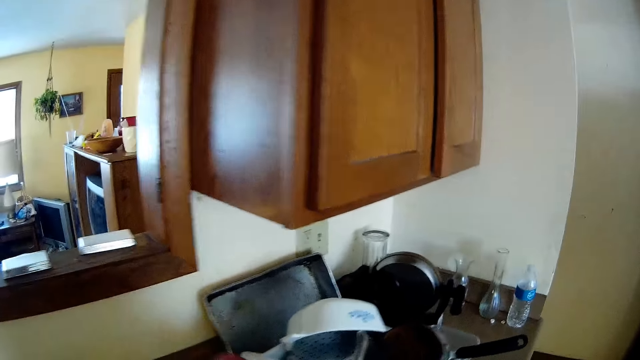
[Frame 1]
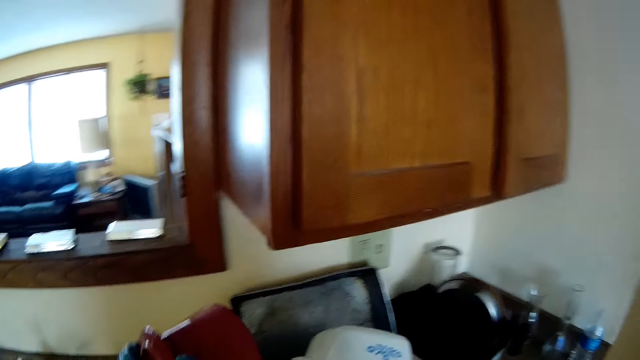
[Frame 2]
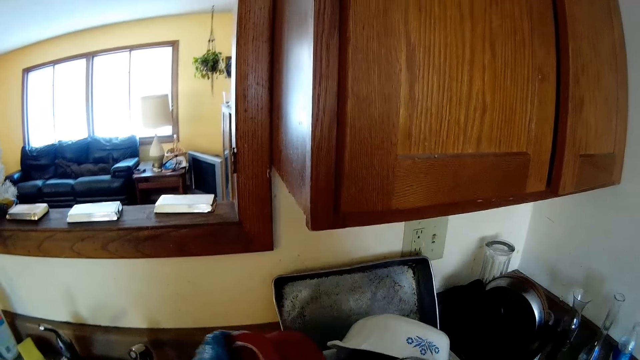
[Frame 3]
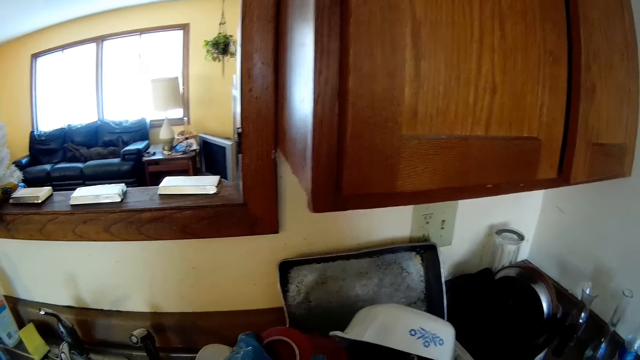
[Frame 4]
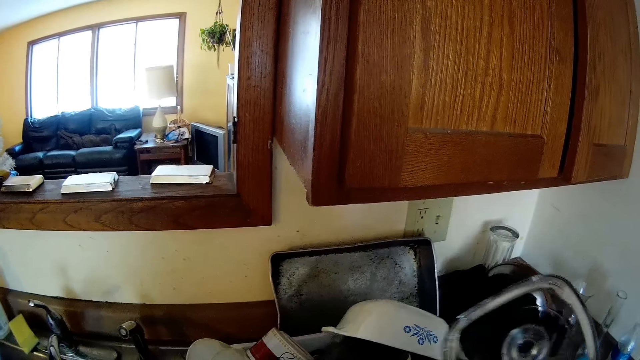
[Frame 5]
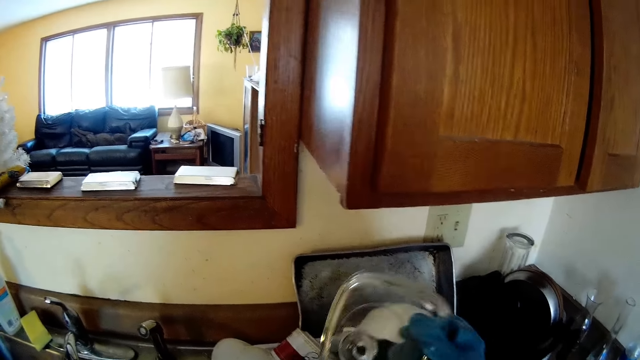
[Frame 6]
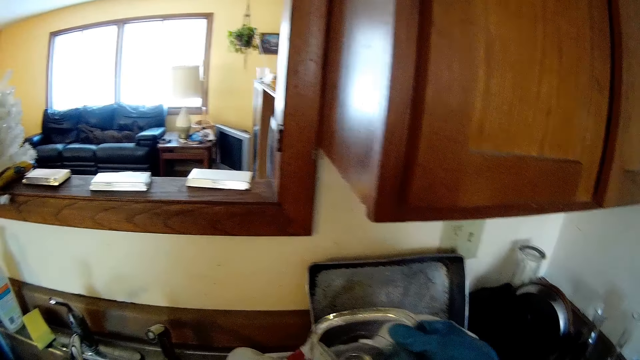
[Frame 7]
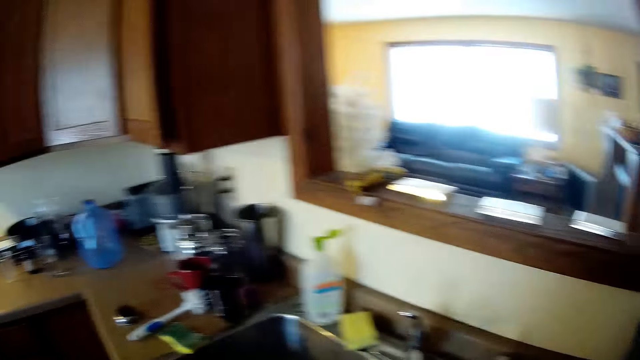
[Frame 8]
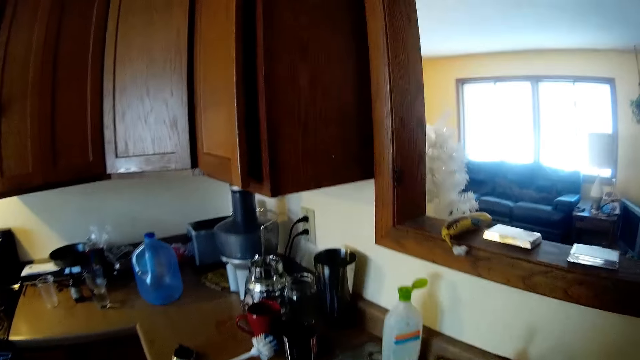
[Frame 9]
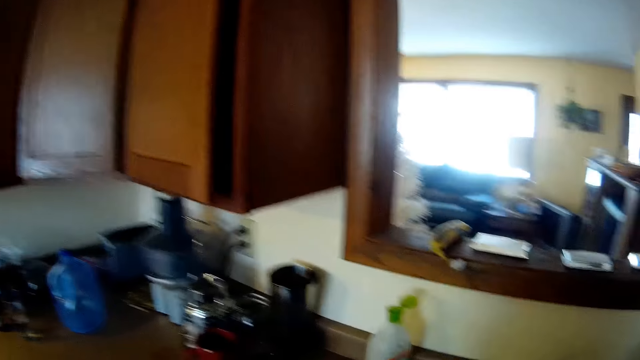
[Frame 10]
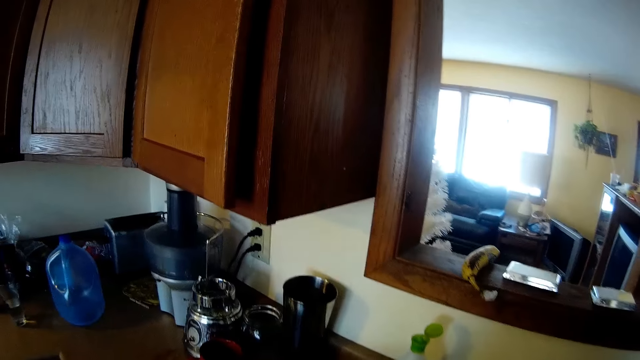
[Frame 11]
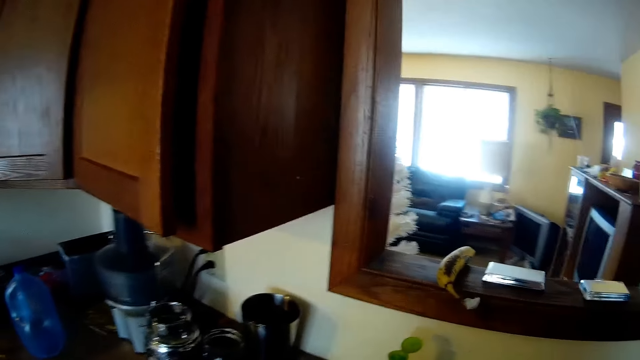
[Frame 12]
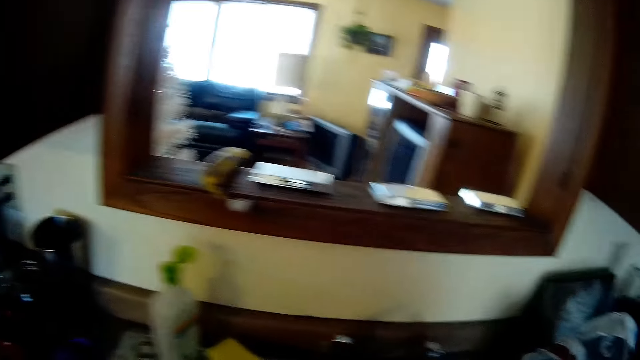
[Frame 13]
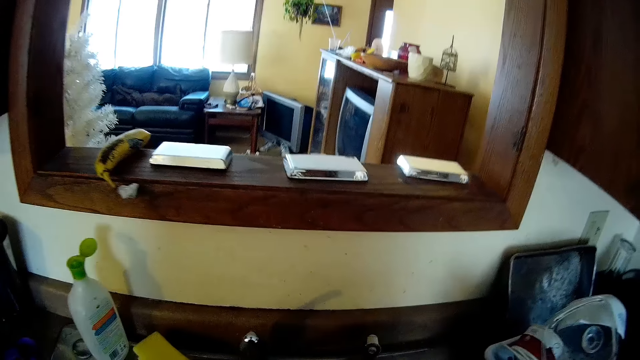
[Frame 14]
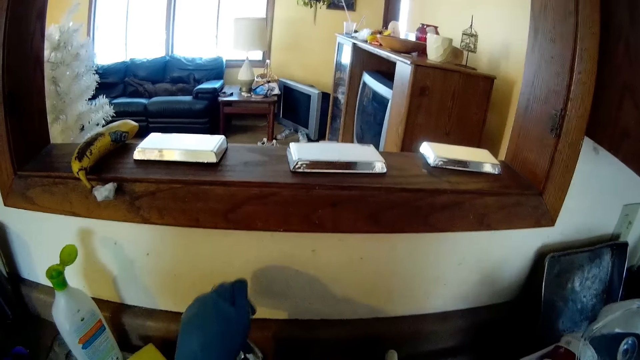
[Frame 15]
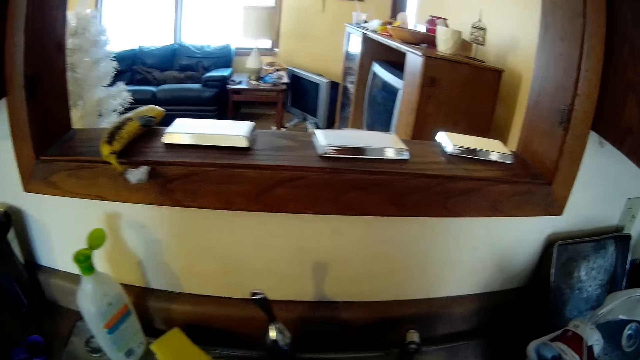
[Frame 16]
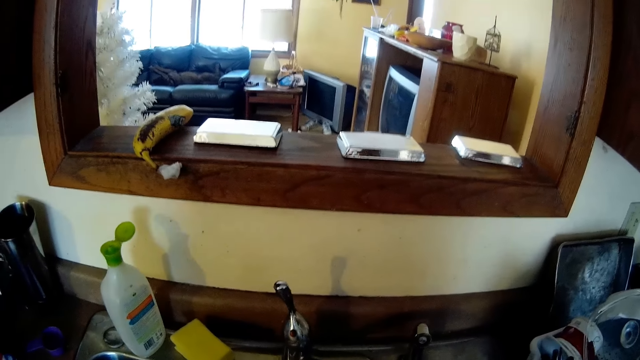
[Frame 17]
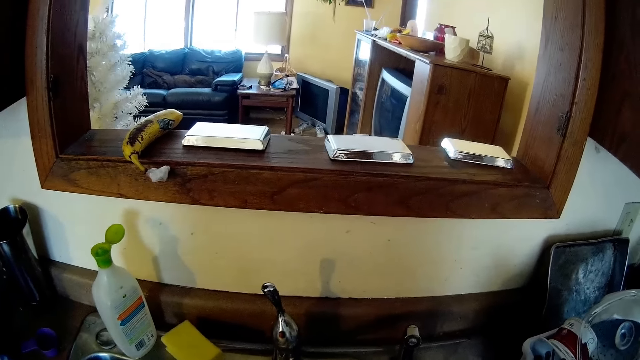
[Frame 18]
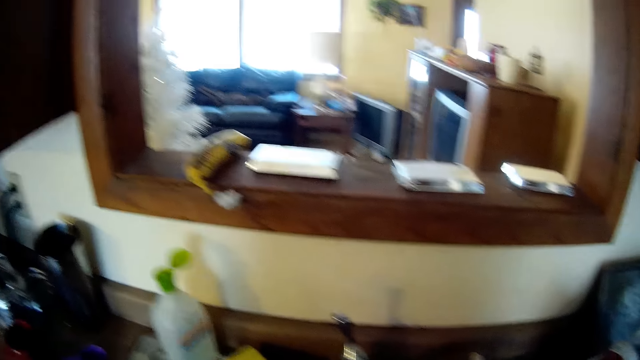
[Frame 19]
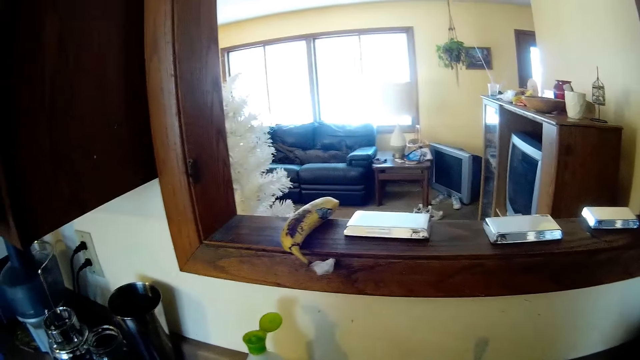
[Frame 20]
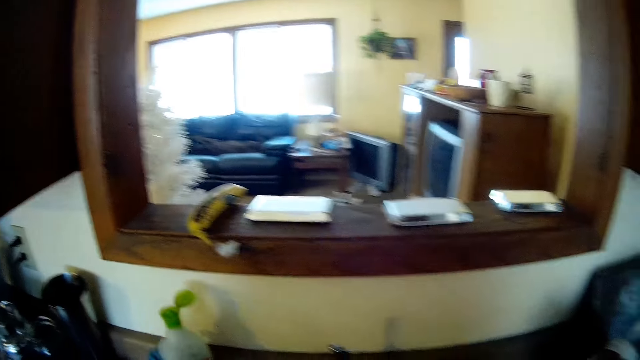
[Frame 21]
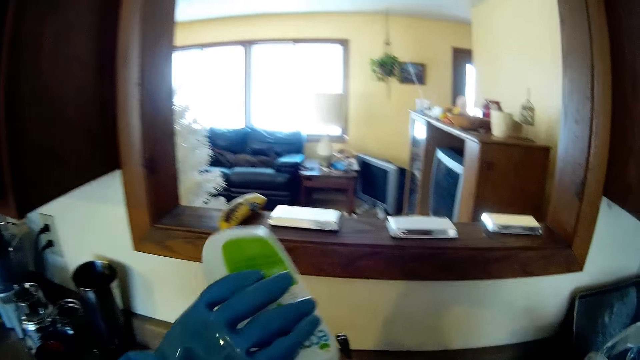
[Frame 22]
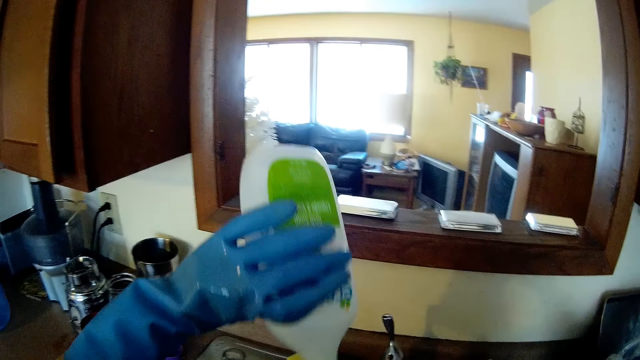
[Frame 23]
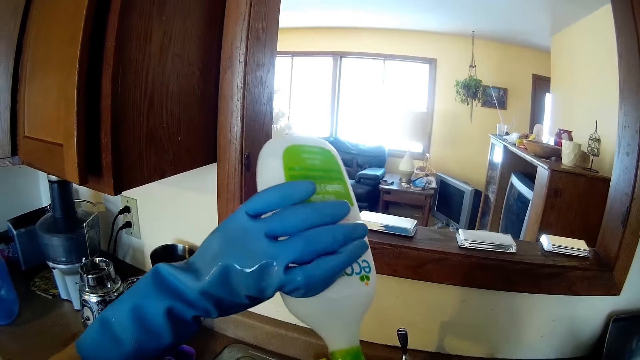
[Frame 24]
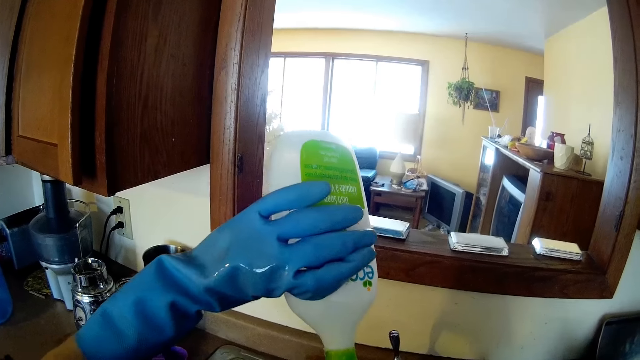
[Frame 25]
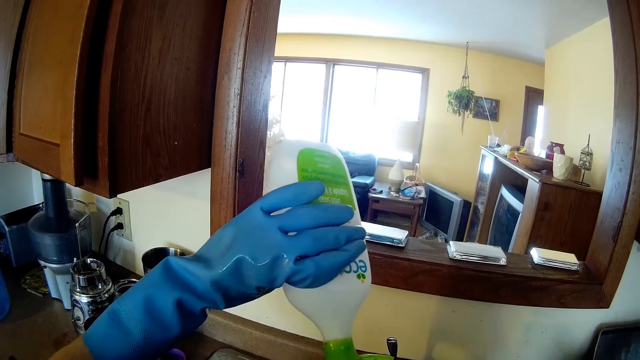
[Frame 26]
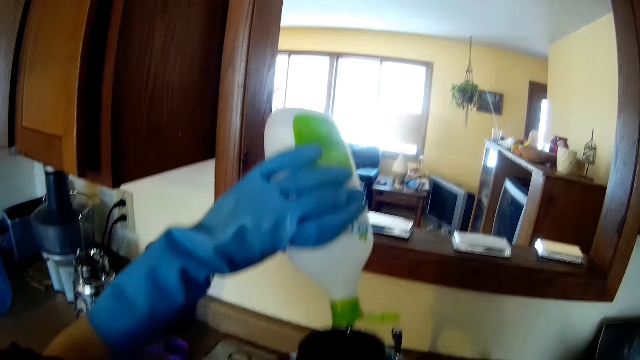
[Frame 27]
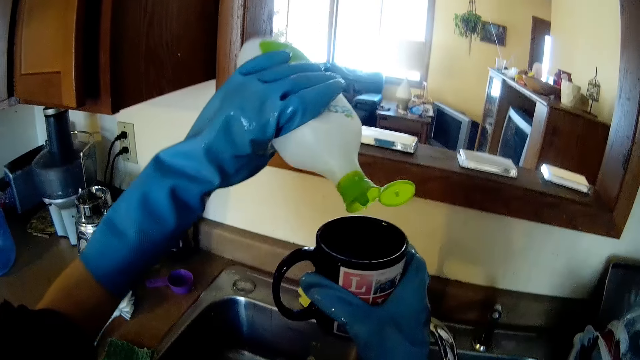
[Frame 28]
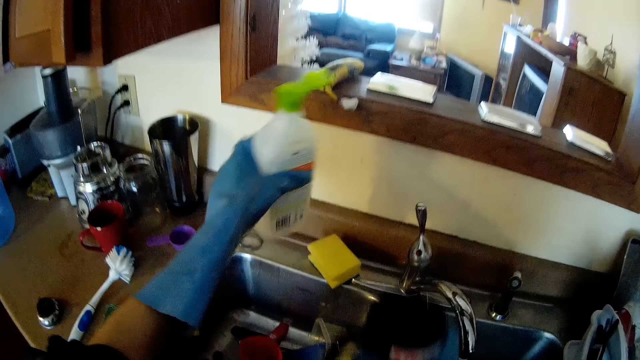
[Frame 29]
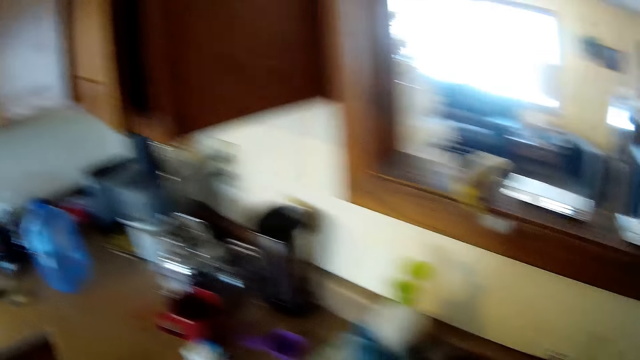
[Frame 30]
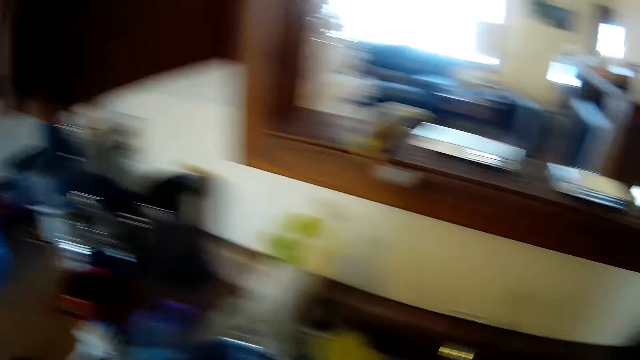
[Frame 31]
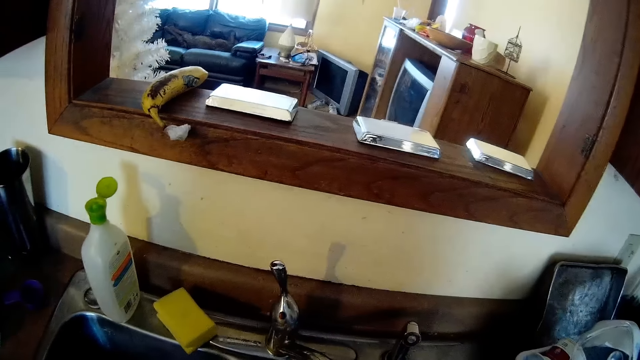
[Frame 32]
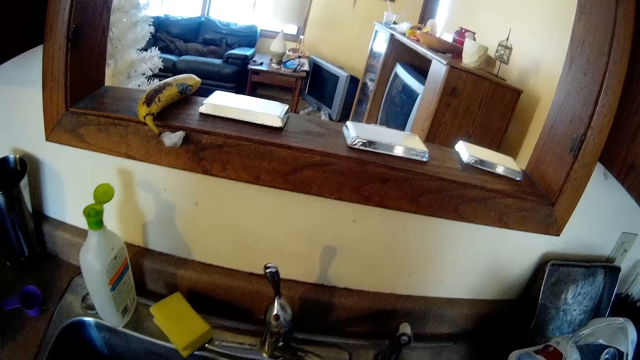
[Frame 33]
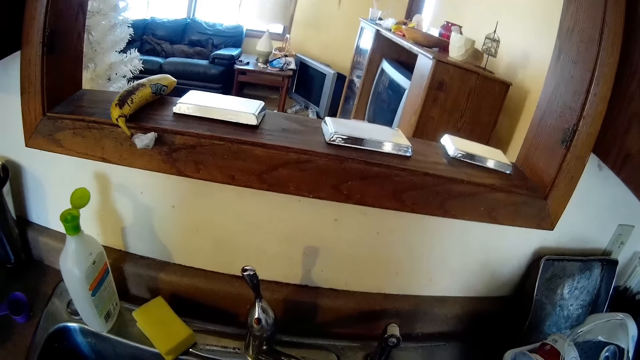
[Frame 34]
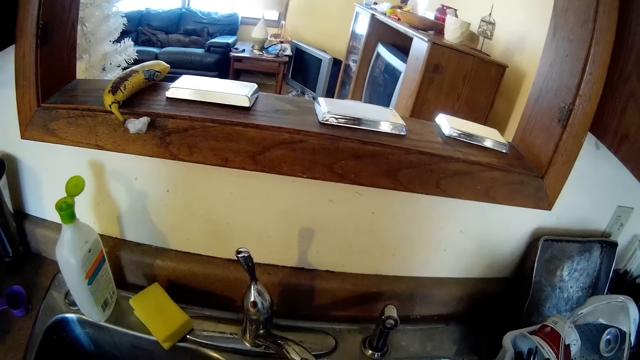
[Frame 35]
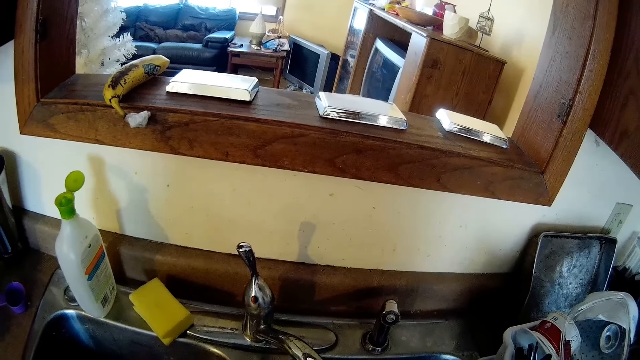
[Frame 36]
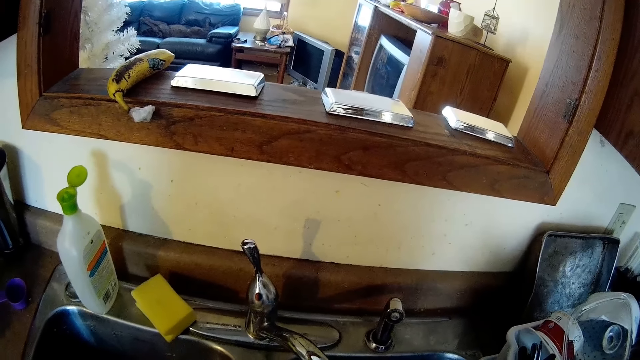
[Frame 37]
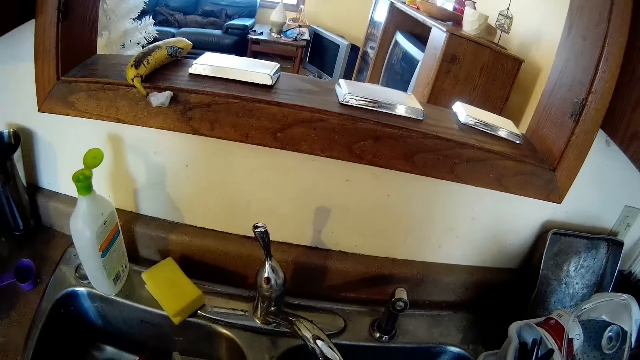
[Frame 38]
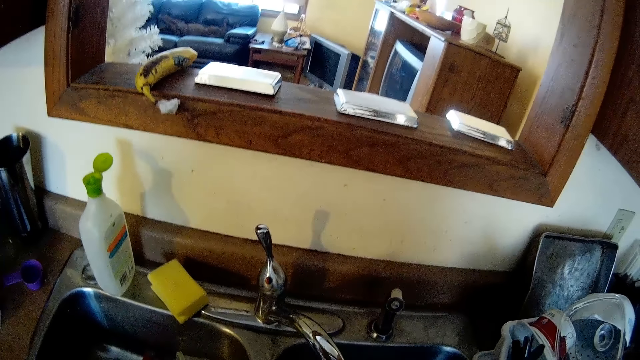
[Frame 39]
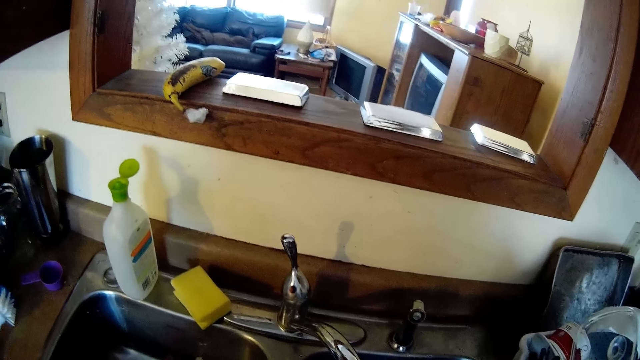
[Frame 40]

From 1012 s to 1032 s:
The camera wearer lifts up a glass cover in her right hand. She handles the utensils. She puts on the tap with her left hand. She closes the tap. She picks the container of soap or bottle from the sink top with her left hand. She pours some soap from the container of soap in her left hand in a cup in her right hand. She puts the bottle down.
